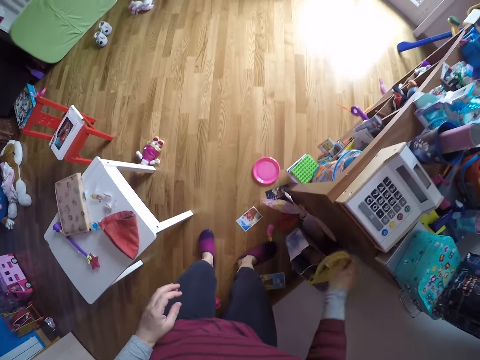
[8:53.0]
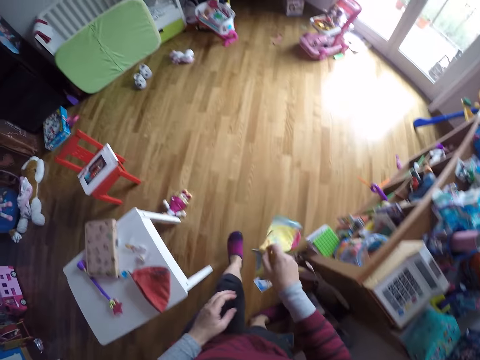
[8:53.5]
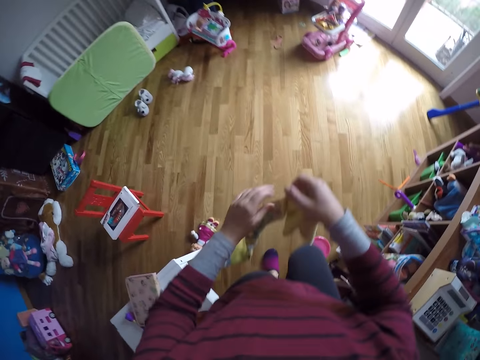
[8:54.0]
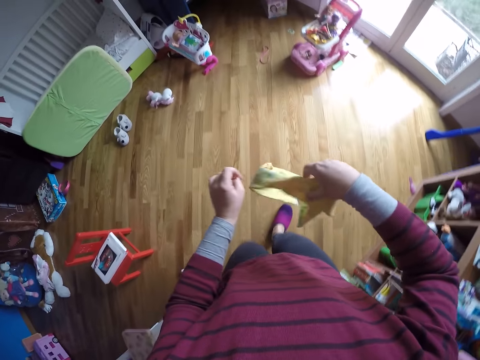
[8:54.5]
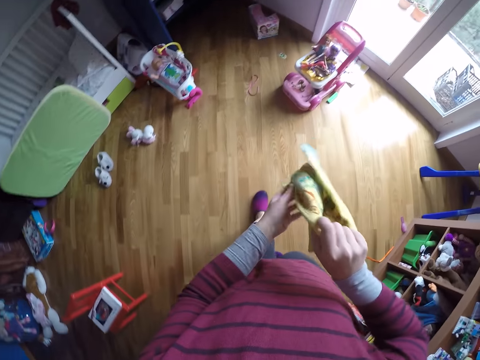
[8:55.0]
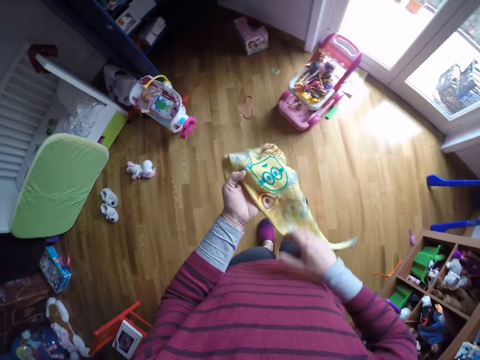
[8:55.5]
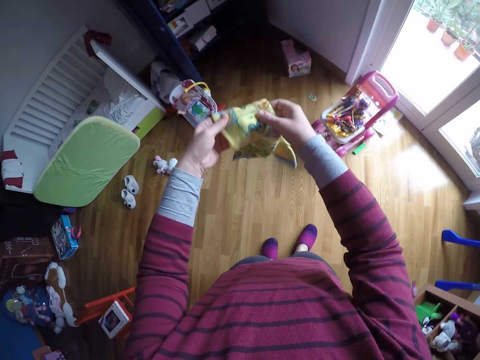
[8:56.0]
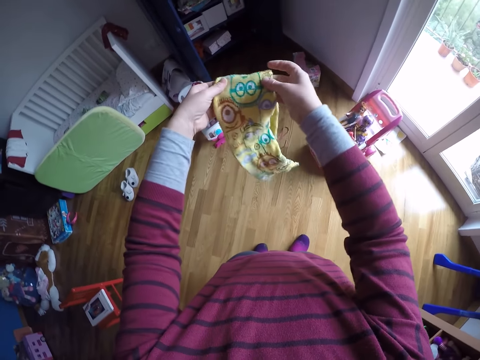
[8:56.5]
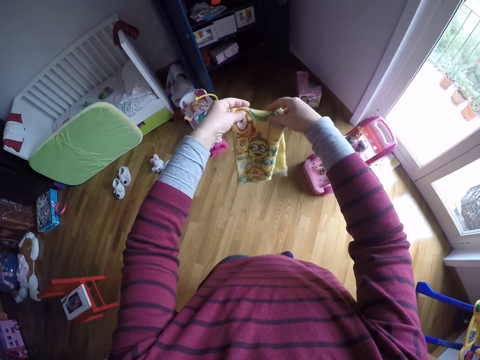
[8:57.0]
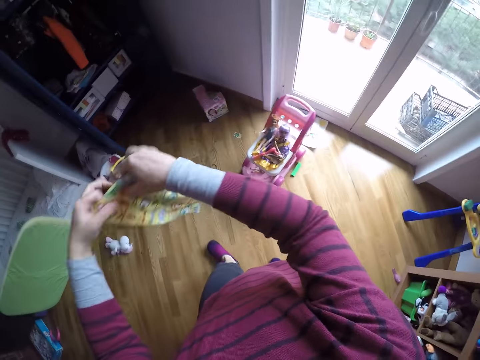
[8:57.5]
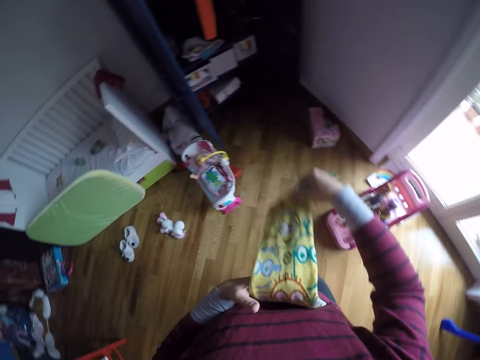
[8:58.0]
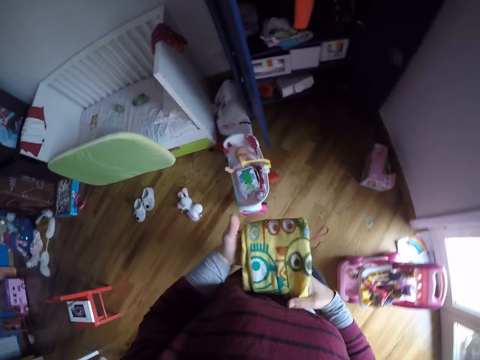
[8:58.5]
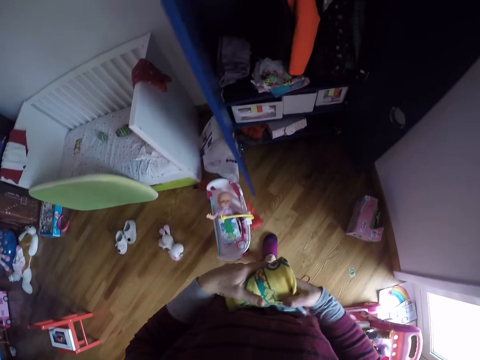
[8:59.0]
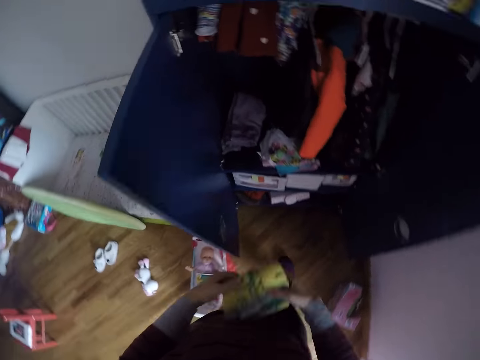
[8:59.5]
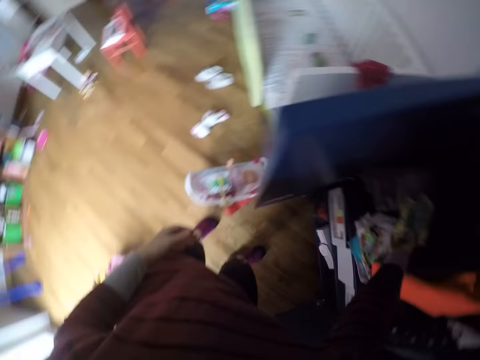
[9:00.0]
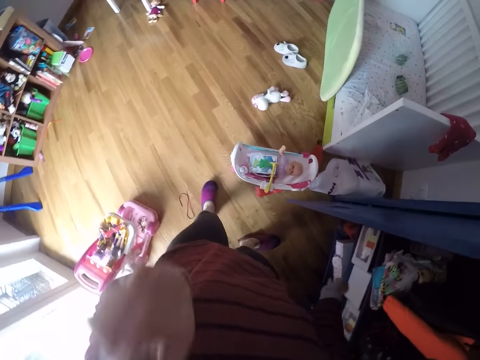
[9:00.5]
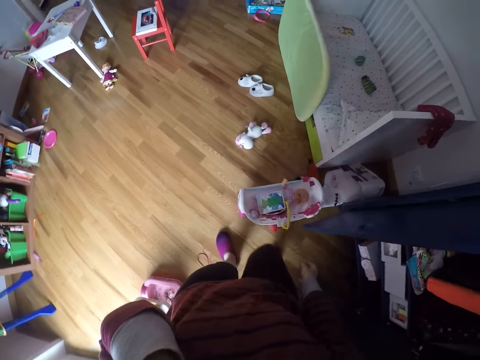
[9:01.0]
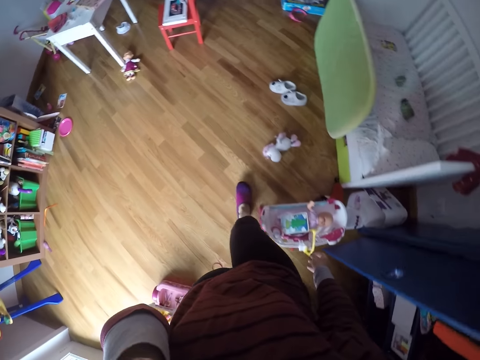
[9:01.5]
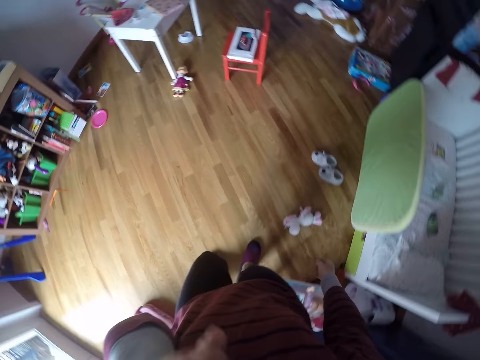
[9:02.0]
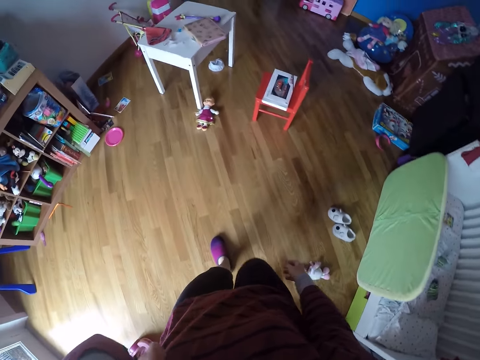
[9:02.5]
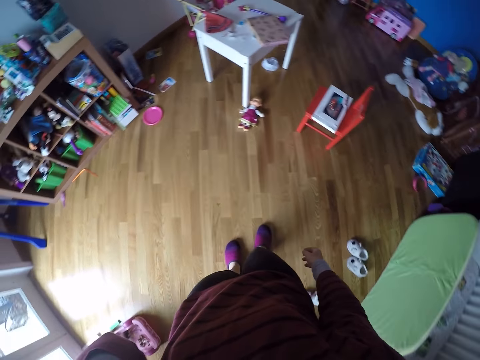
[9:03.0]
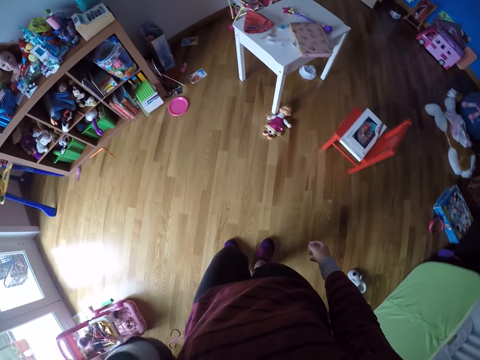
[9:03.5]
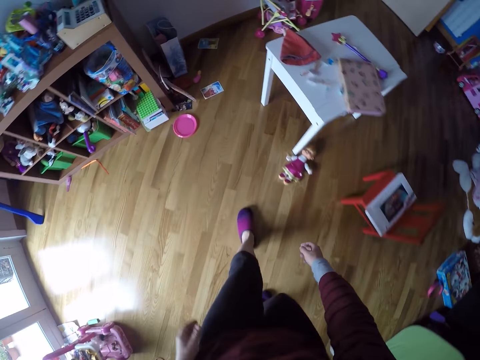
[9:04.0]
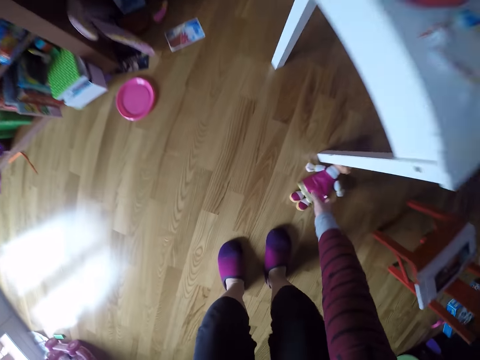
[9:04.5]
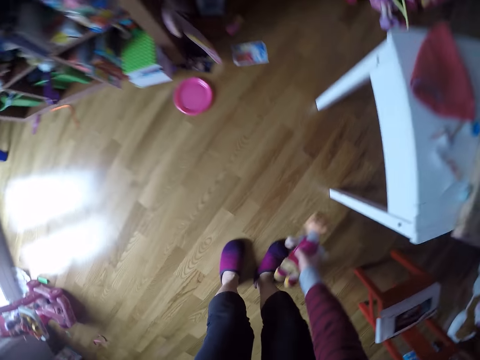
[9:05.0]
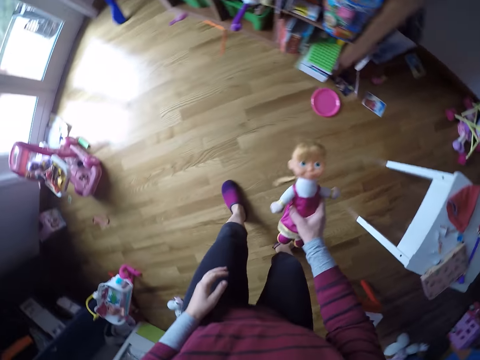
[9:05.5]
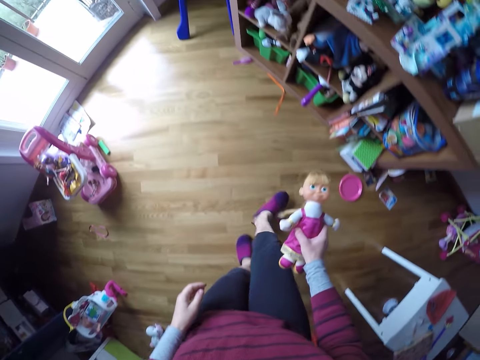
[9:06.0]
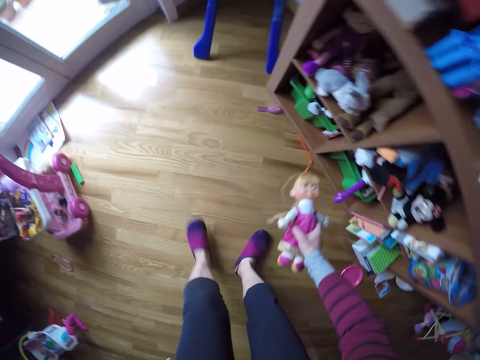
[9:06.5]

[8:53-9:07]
The camera wearer picks up a cloth from the hand bag with his right hand. He walks around the room. He holds the cloth with both hands. He folds the cloth with both hands. He spreads the cloth. He puts the cloth in a wardrobe with his right hand. He touches his face with his left hand. He turns around the room. He walks around the room. He picks up a toy on the ground with his right hand.

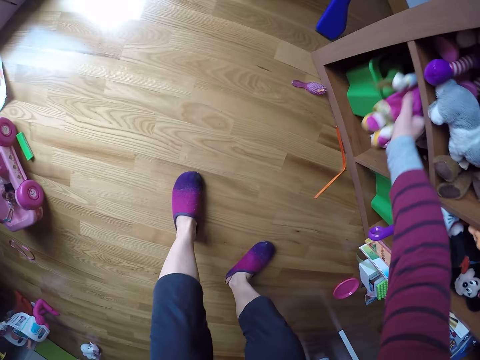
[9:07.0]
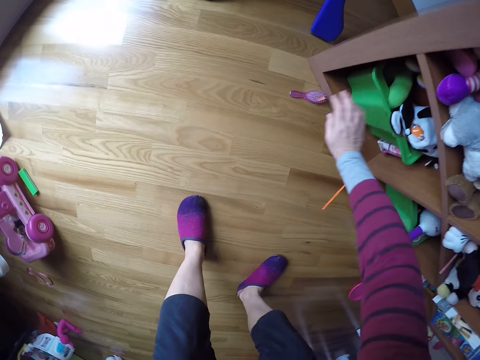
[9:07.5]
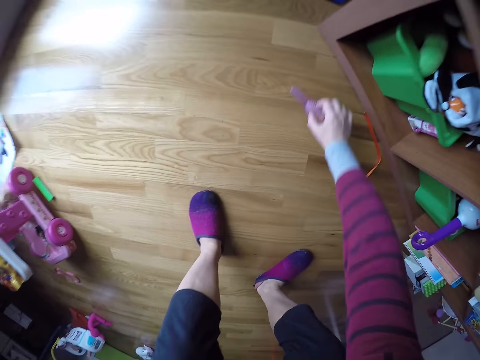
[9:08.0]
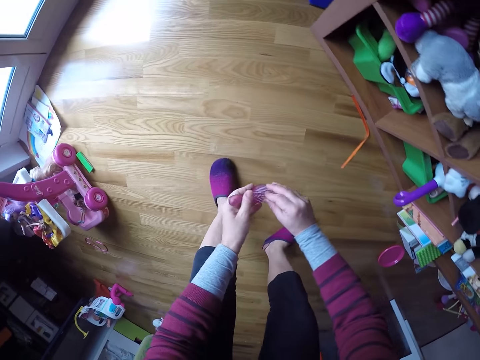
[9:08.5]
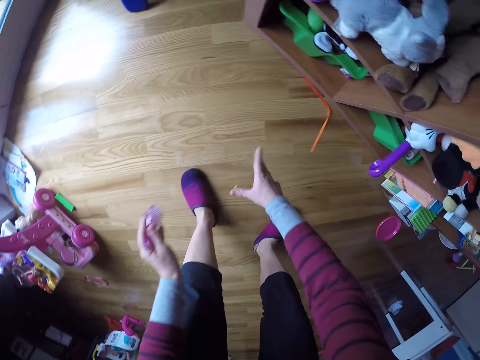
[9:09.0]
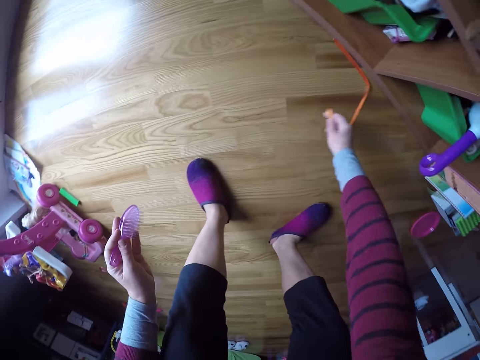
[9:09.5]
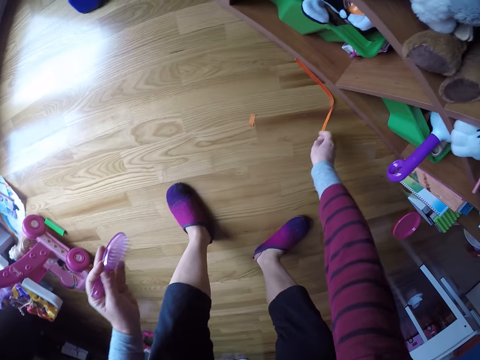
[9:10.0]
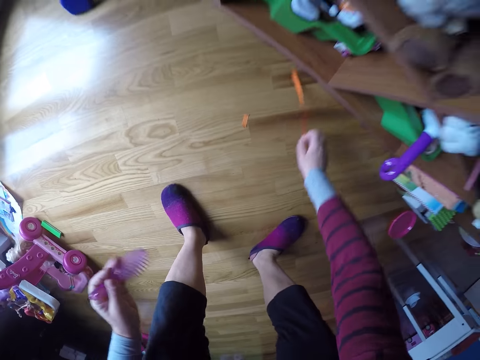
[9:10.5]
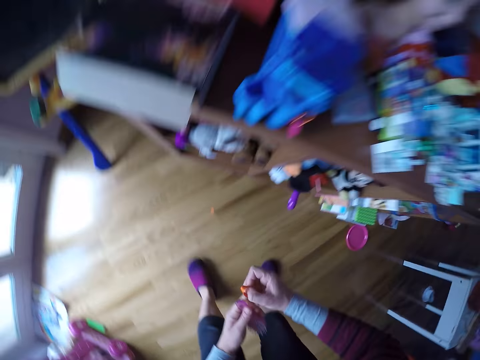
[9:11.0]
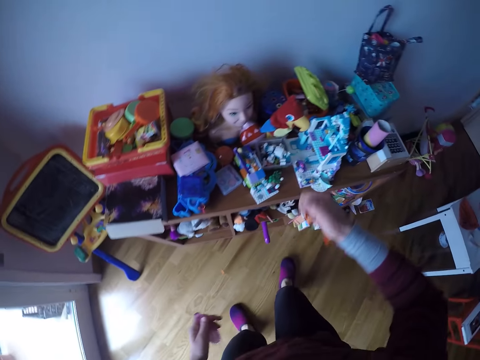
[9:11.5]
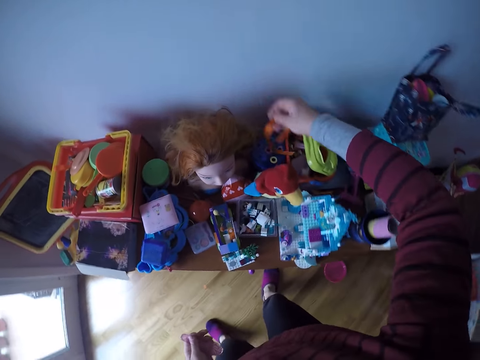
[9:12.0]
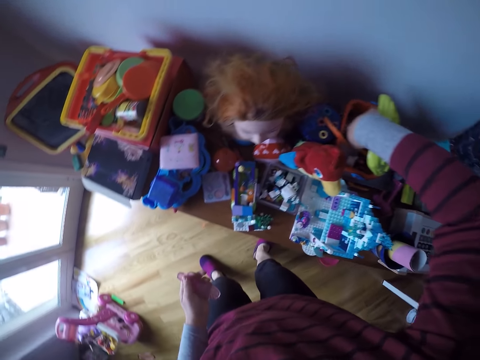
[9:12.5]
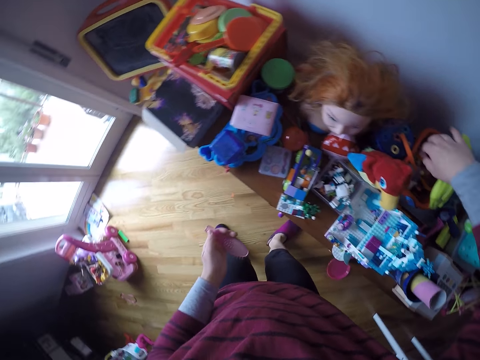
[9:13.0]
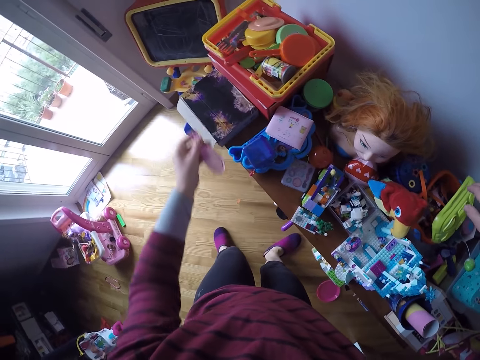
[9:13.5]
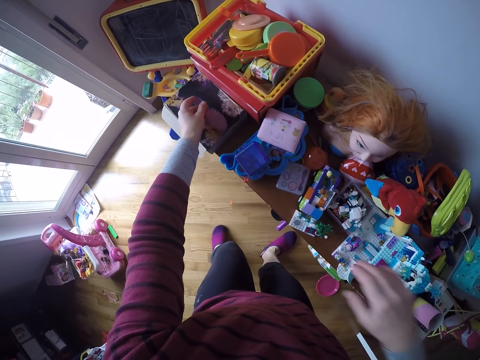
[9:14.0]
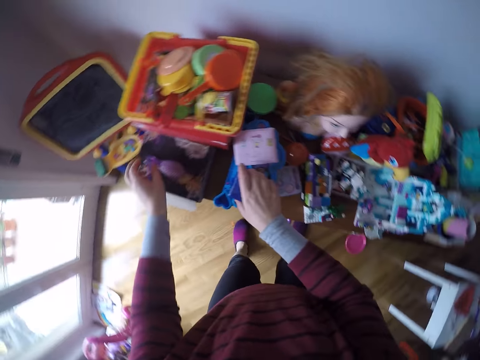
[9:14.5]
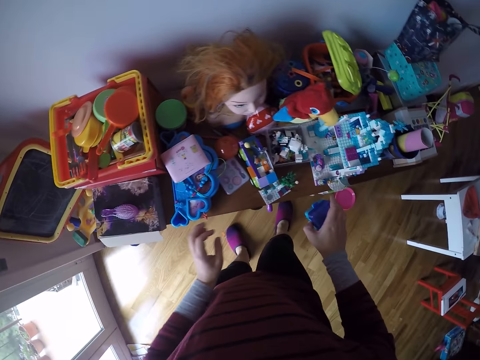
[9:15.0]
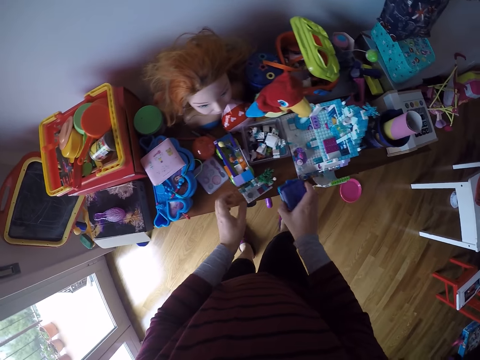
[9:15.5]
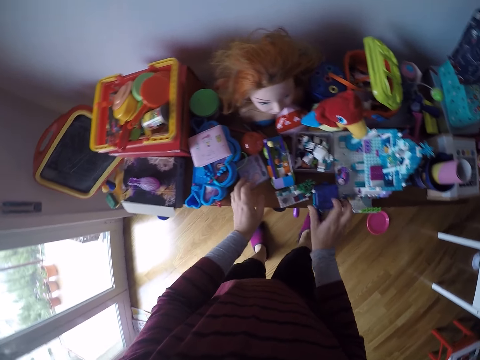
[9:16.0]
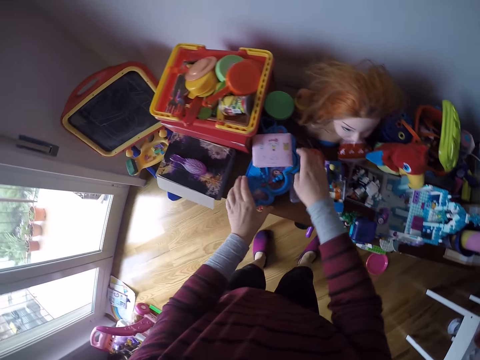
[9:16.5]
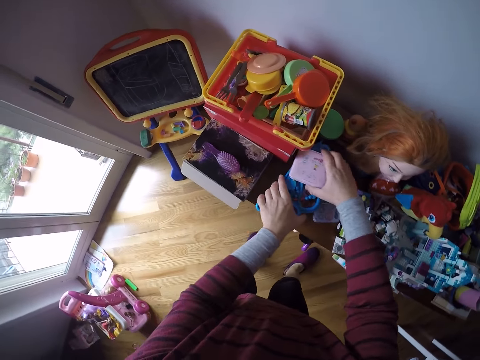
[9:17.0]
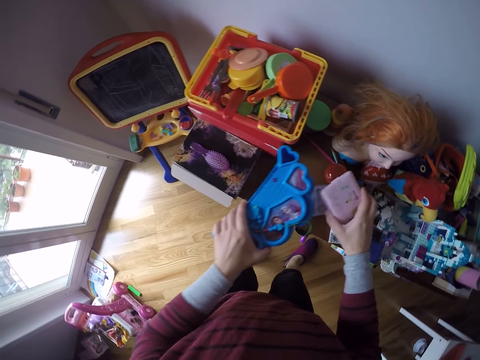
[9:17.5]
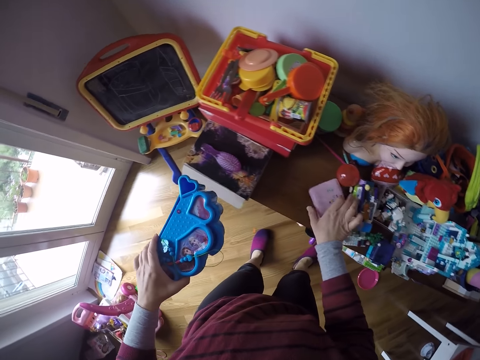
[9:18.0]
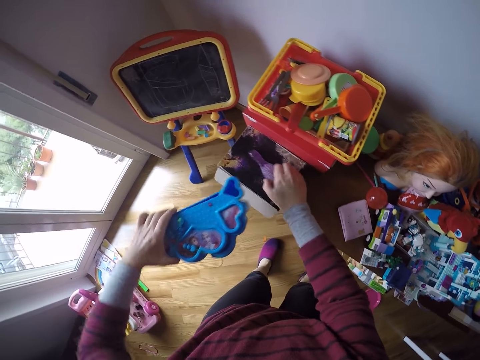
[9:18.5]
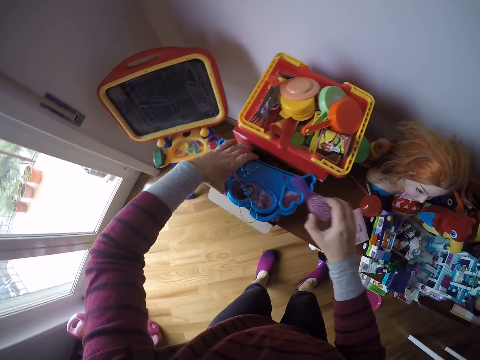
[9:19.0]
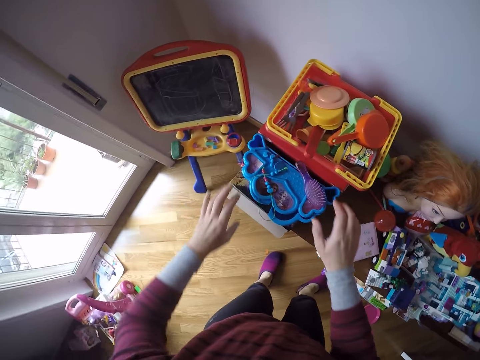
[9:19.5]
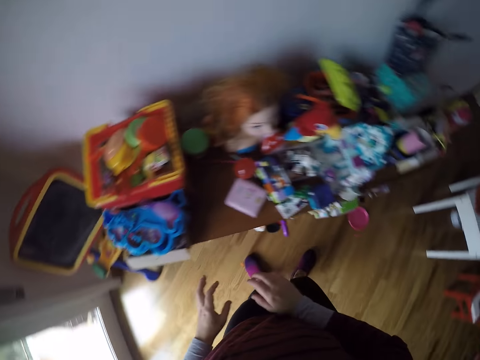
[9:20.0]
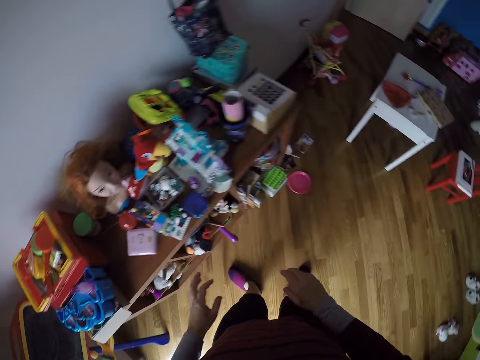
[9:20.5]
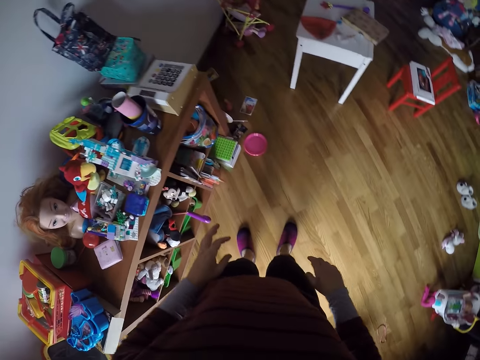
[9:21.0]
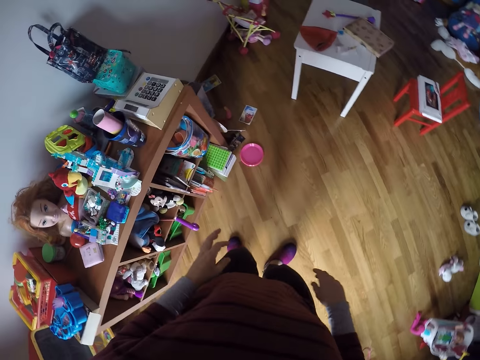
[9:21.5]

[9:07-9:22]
The camera wearer places the toy in his right hand in the cupboard. They pick up a brush on the ground with his right hand, hold the brush with both hands and remove dirt from the brush with his right hand. They pick up a ribbon on the ground with his right hand. They put the ribbon in his right hand in a box on the cupboard. They drop the brush in his left hand on the cupboard. They take a toy on the wardrobe with his right hand. They put a box on the shelf. They pick up a foldable mirror from the top of a pencil case with her right hand. They pick up the pencil case with her left hand. They drop the foldable mirror on the top of the shelf with her right hand. They pick up the hair brush from the box on the top of the shelf with her right hand. They put the pencil case into the box with her left hand. They put the hair brush on the pencil case with her right hand. They turn around.
